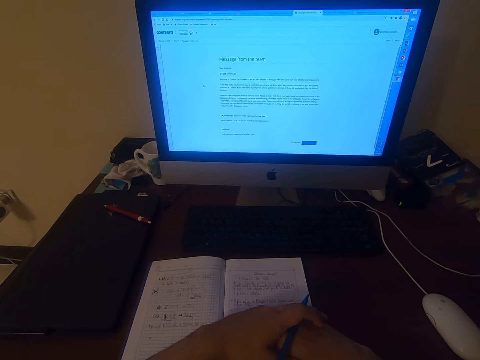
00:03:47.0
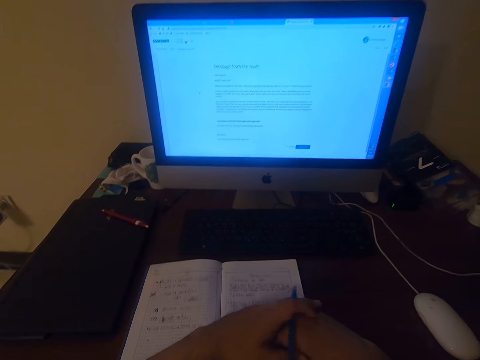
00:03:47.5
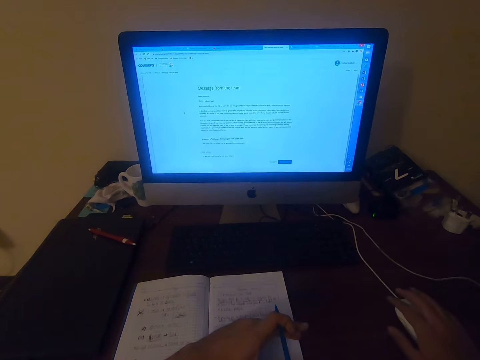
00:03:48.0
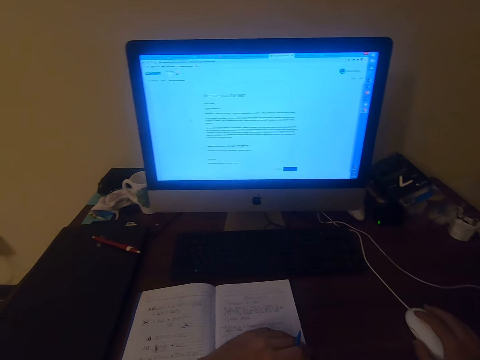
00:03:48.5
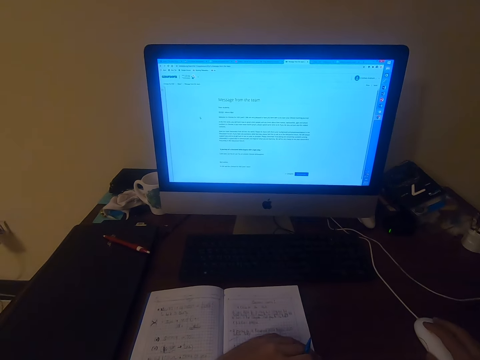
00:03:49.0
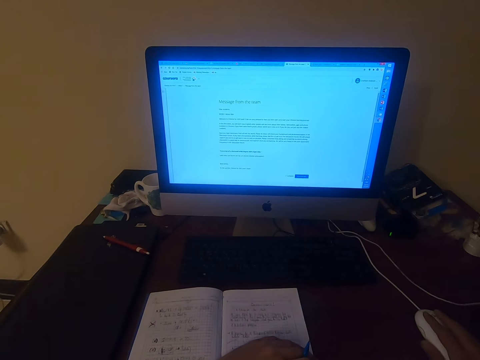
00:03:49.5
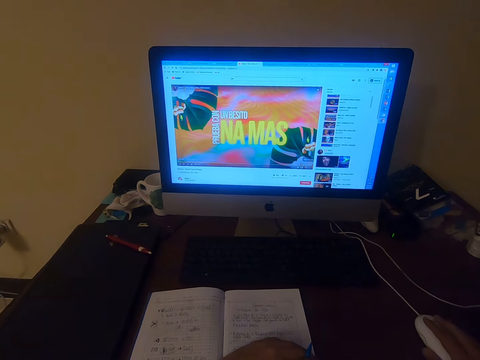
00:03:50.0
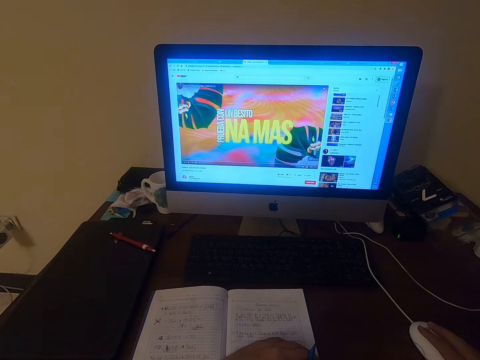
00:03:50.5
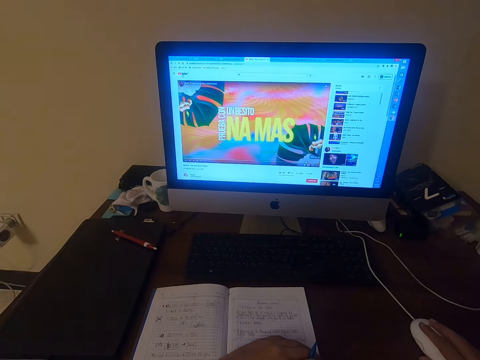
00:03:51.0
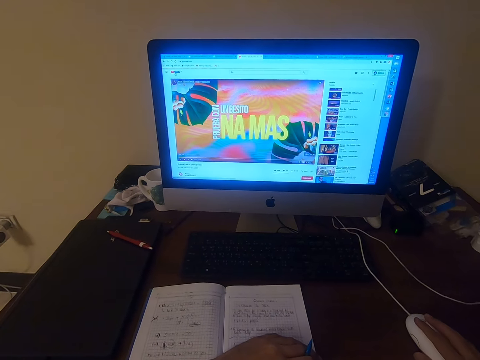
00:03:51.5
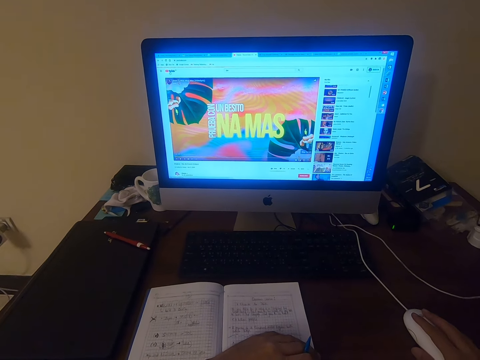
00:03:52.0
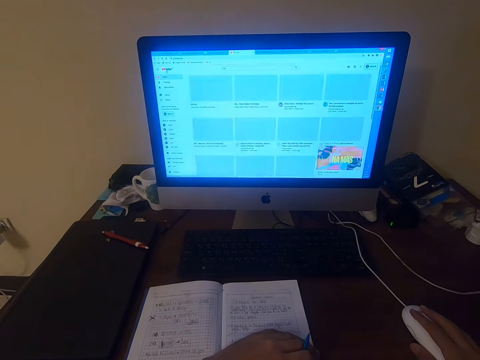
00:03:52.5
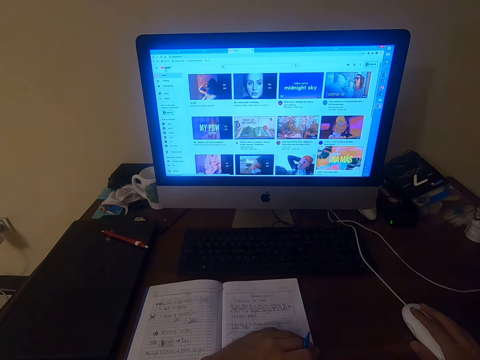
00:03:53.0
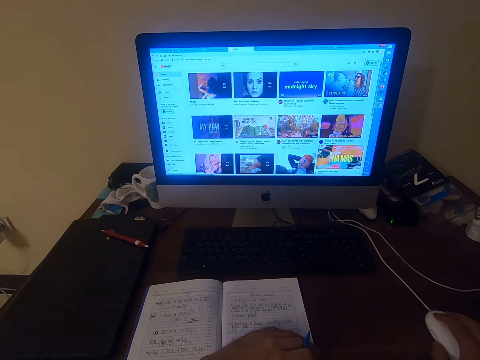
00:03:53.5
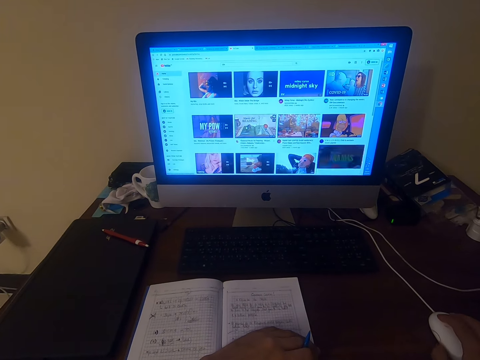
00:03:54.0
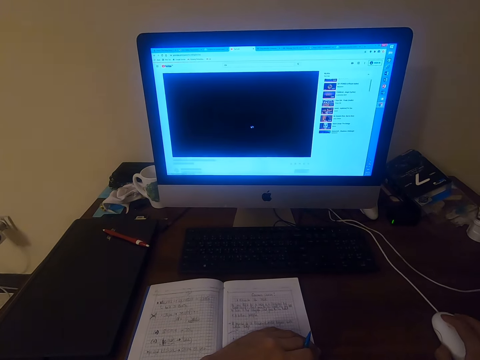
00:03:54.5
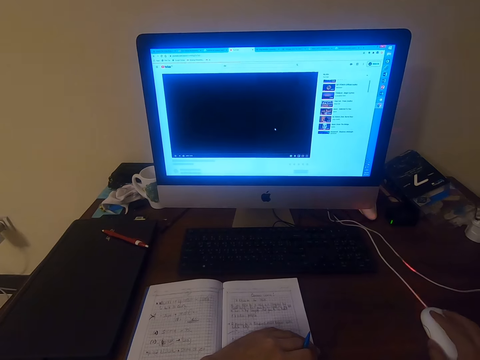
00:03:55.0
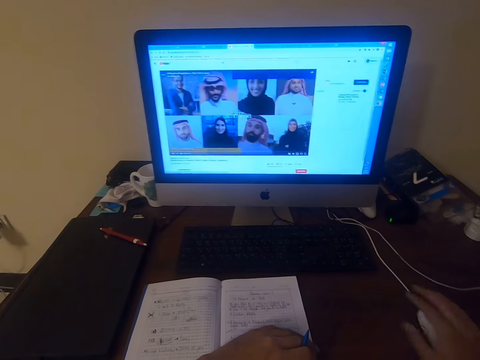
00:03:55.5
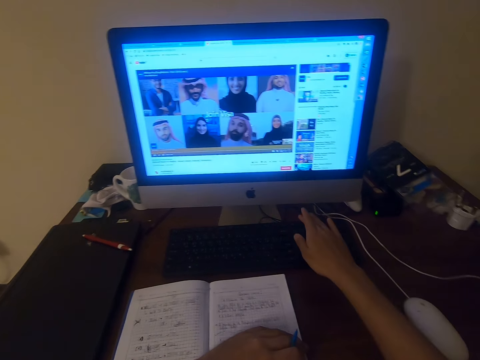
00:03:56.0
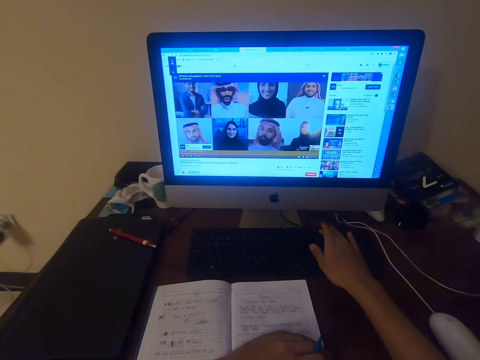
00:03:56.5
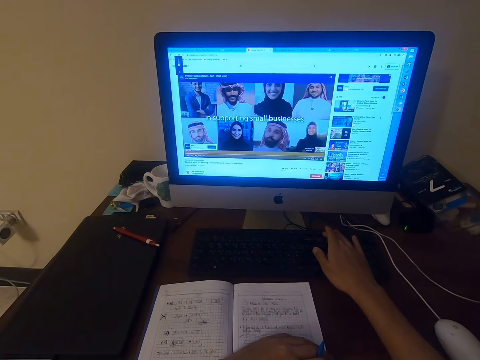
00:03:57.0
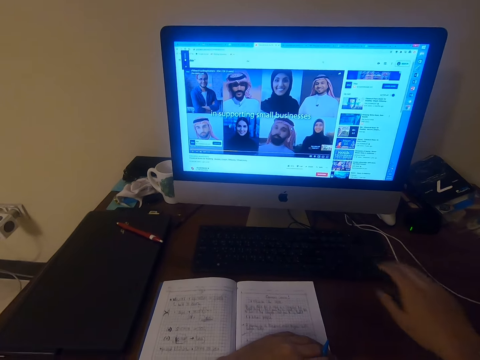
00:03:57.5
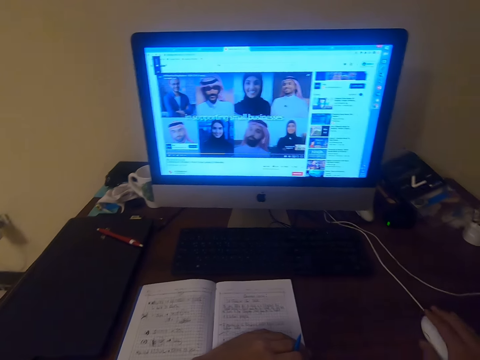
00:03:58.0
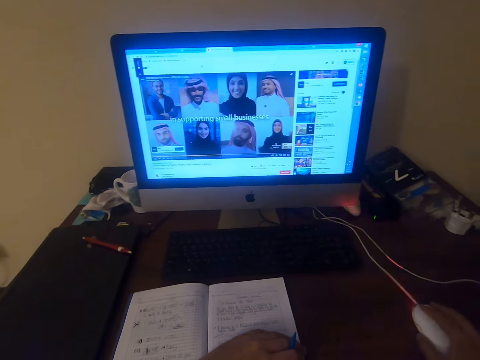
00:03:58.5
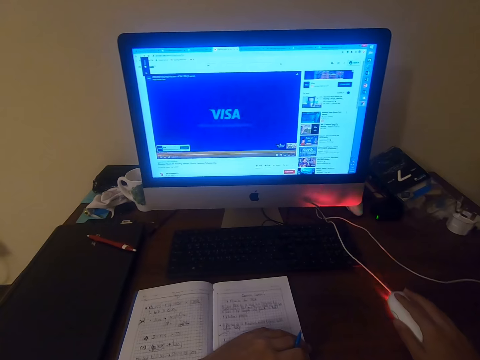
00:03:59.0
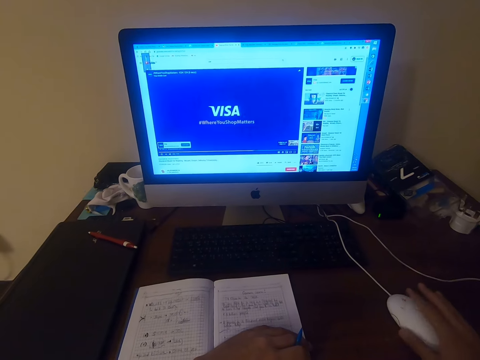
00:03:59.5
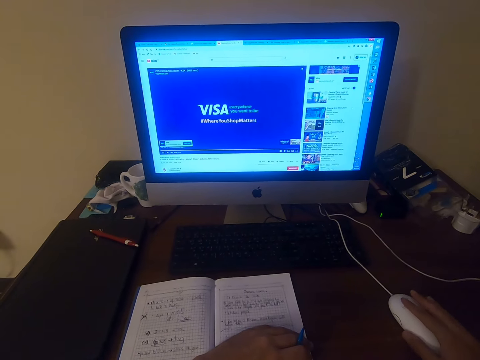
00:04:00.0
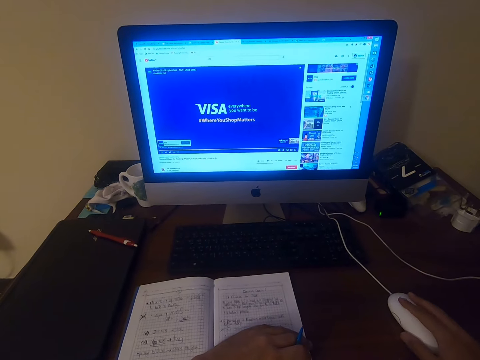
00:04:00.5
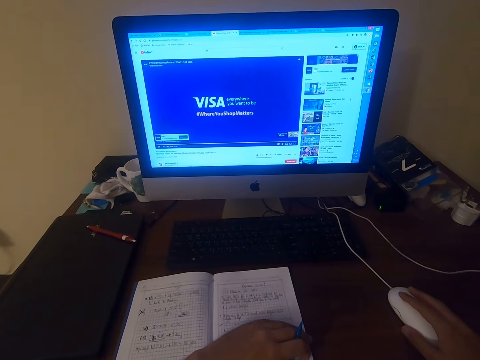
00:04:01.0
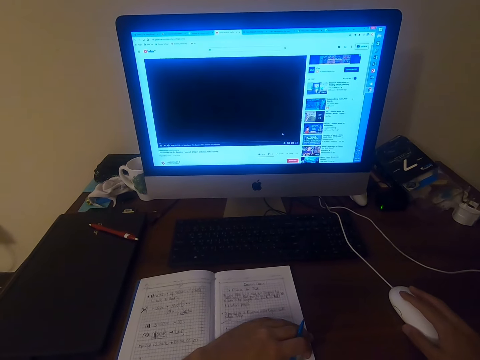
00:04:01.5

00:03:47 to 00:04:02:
The camera wearer operates a computer. He moves his hands. He moves his right hand and clicks on the mouse.

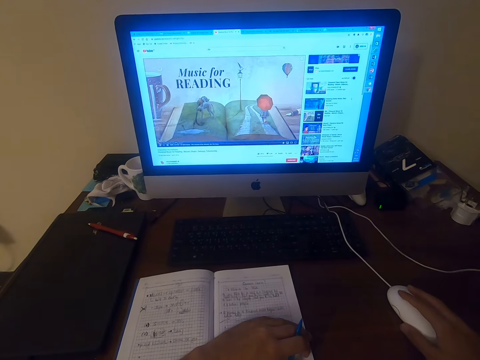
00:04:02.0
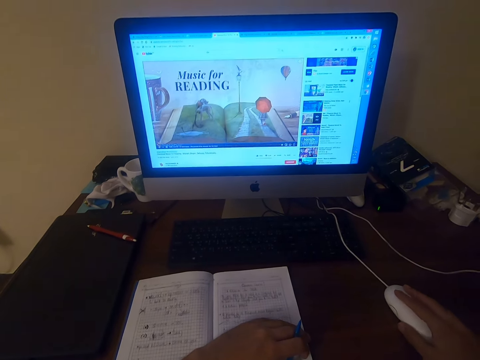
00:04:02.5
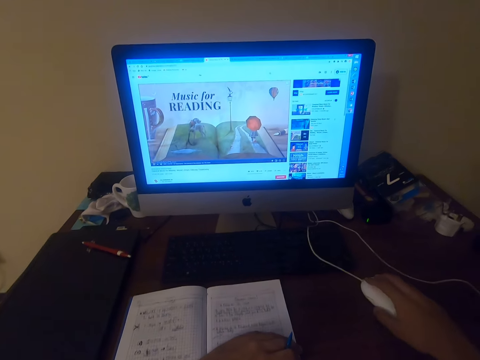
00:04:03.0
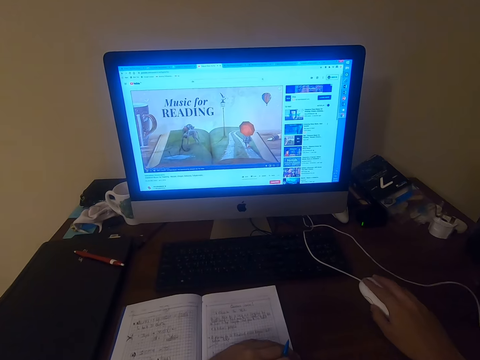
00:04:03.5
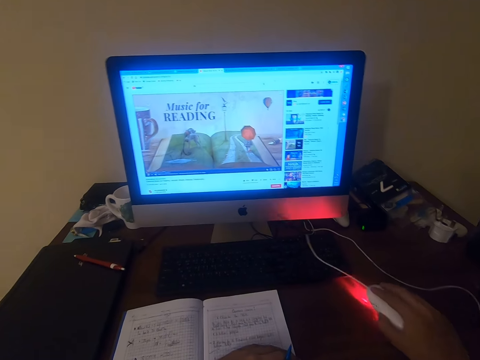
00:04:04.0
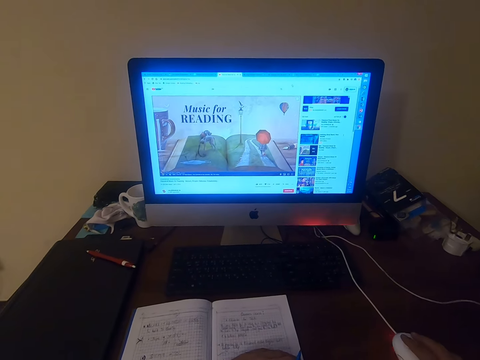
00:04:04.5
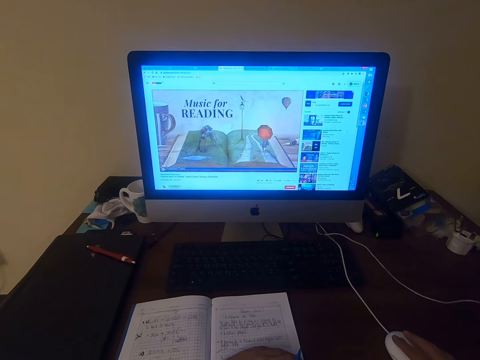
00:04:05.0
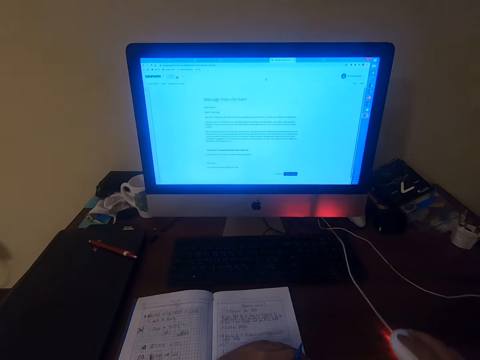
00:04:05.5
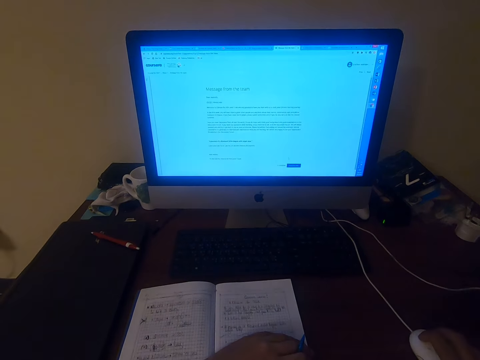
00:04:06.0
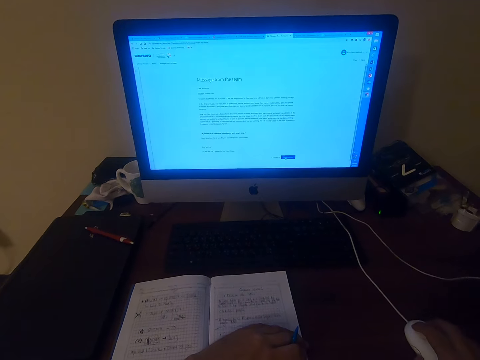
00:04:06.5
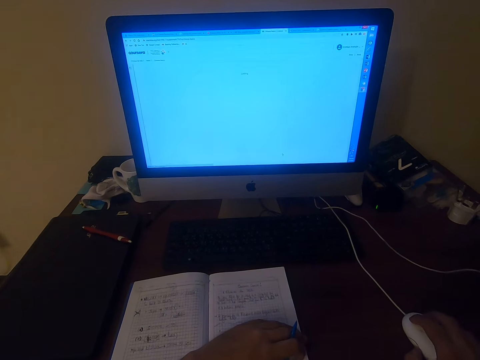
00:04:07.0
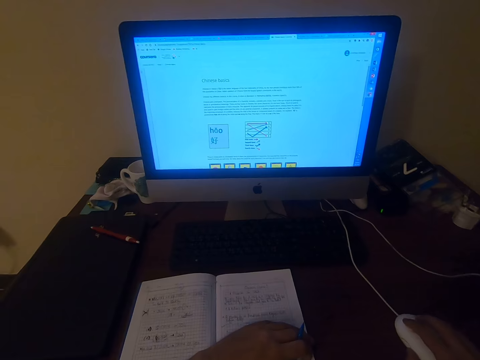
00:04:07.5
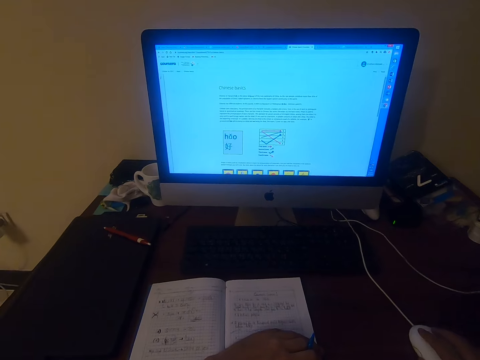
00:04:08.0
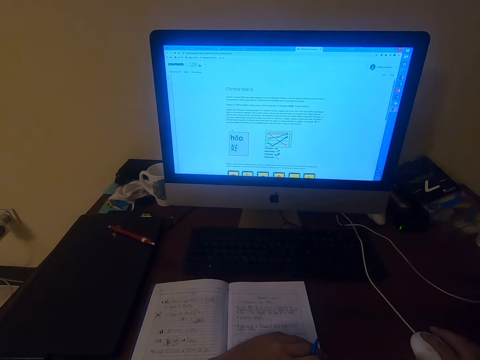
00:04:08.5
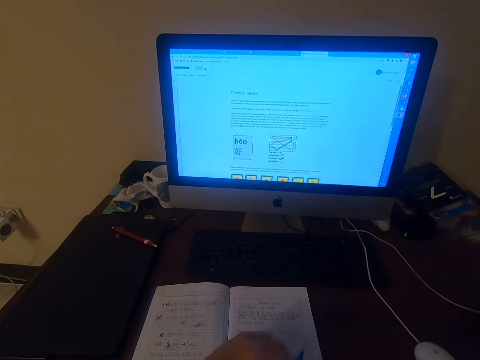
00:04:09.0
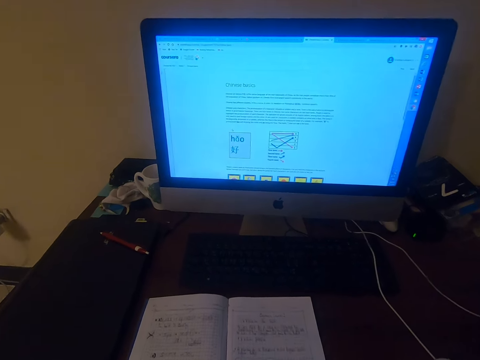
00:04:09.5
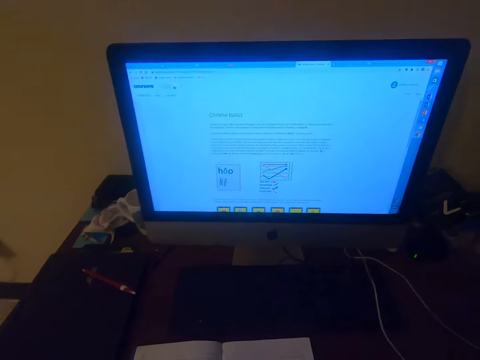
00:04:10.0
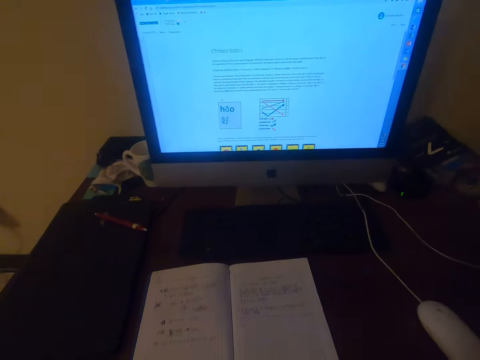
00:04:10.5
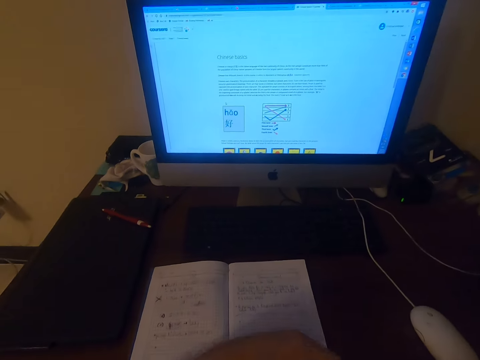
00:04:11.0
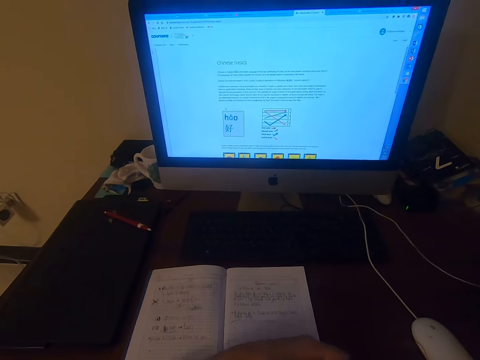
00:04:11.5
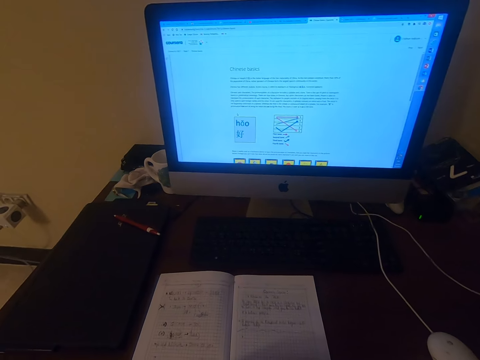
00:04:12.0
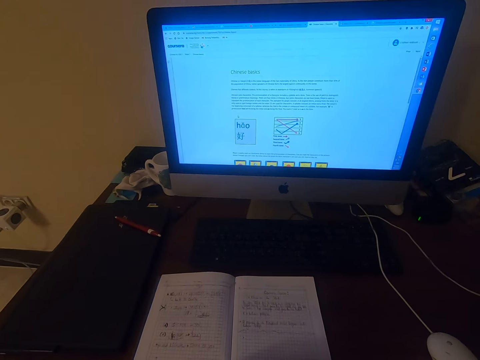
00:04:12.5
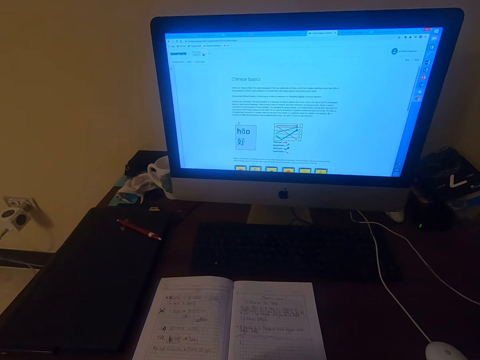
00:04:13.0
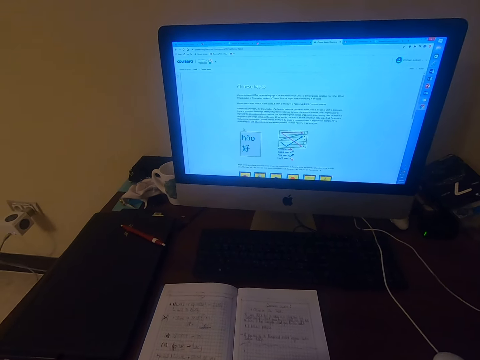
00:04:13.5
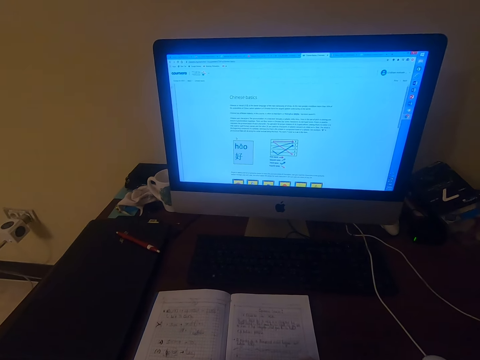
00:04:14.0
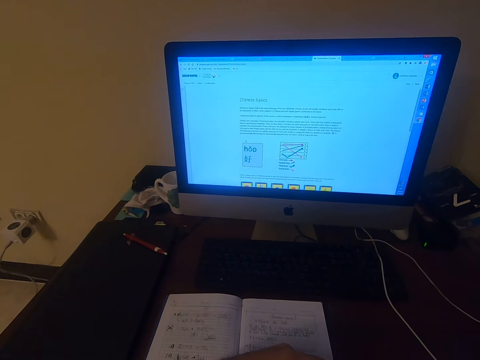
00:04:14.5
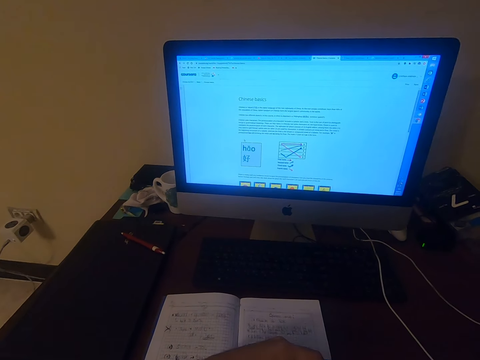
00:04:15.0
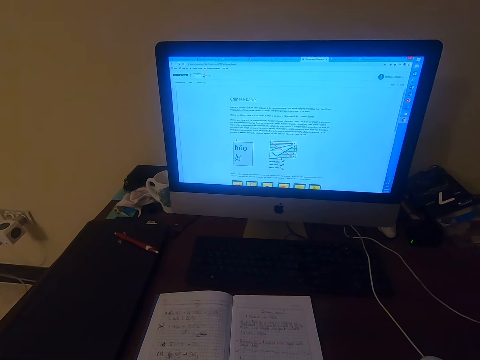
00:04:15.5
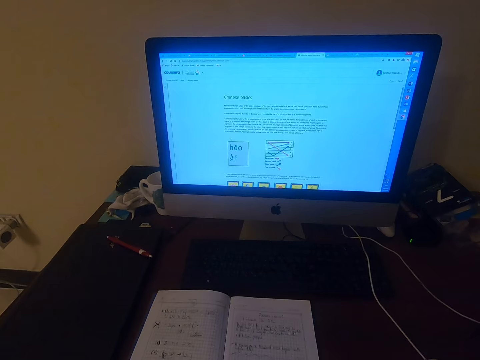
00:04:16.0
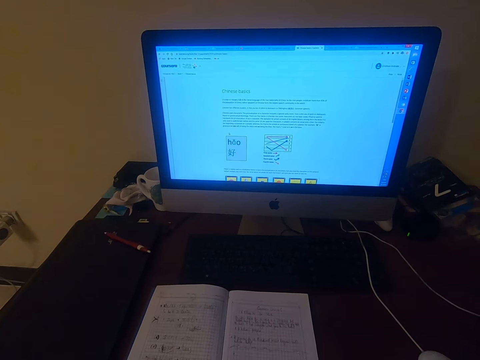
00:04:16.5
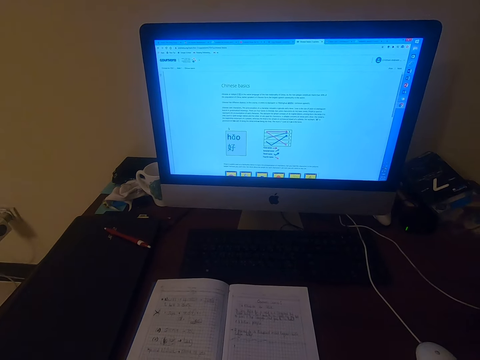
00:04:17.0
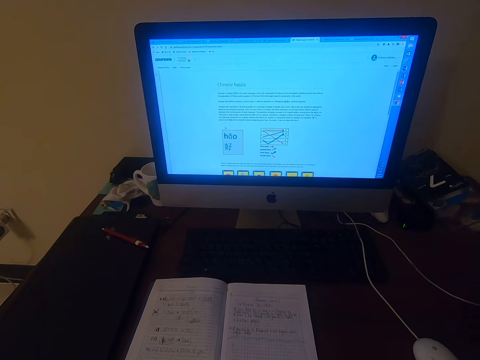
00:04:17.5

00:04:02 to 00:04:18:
The camera wearer clicks on the mouse. They read on the computer.
